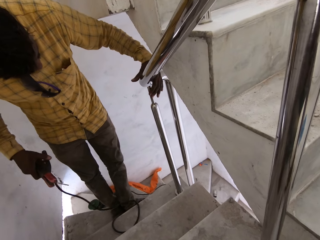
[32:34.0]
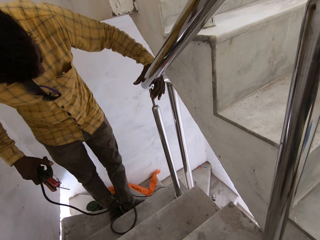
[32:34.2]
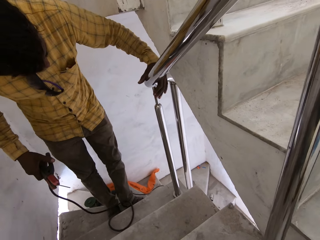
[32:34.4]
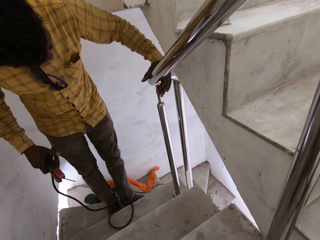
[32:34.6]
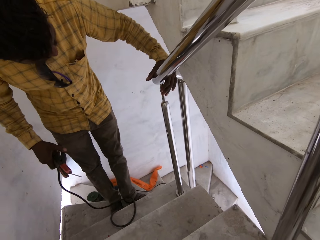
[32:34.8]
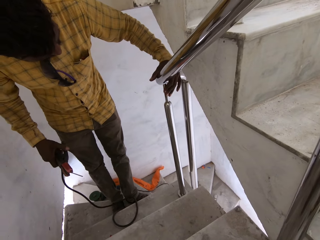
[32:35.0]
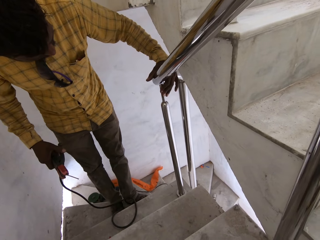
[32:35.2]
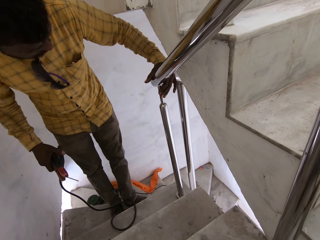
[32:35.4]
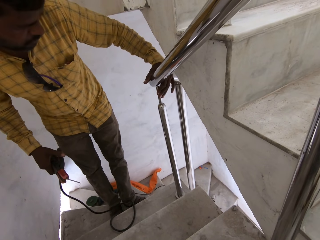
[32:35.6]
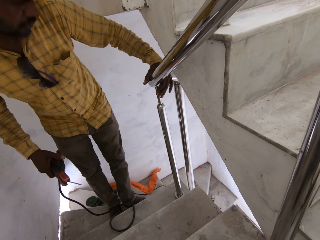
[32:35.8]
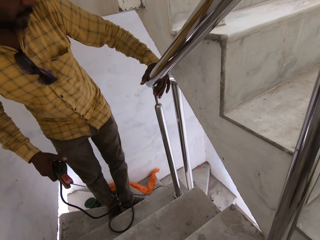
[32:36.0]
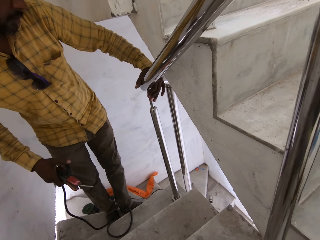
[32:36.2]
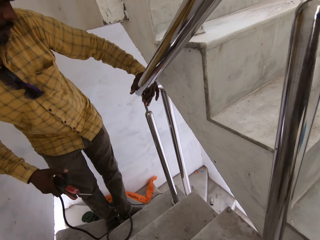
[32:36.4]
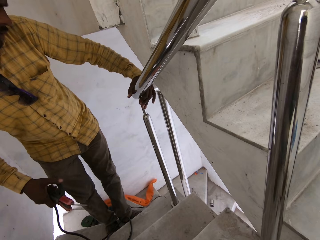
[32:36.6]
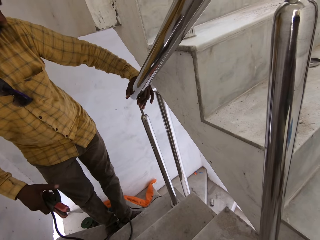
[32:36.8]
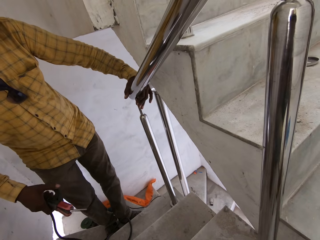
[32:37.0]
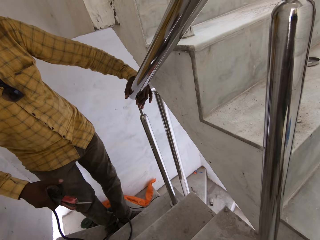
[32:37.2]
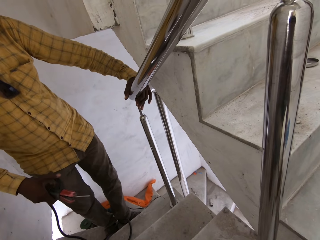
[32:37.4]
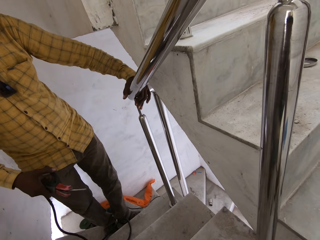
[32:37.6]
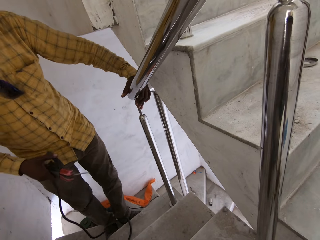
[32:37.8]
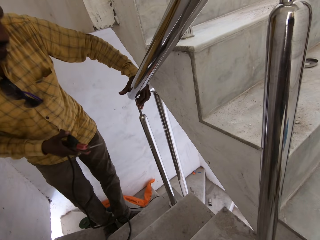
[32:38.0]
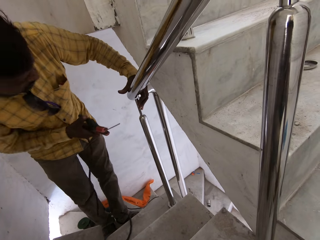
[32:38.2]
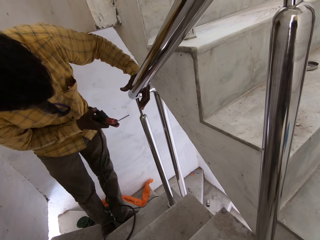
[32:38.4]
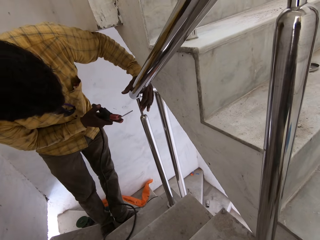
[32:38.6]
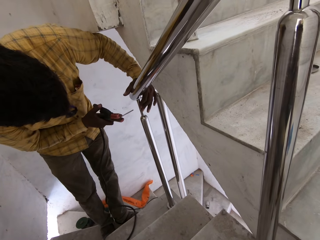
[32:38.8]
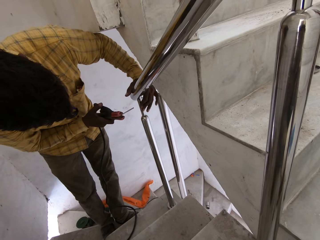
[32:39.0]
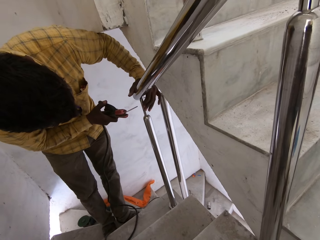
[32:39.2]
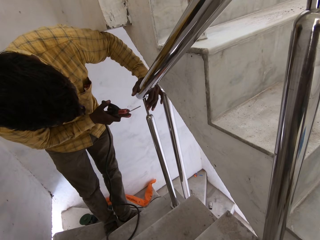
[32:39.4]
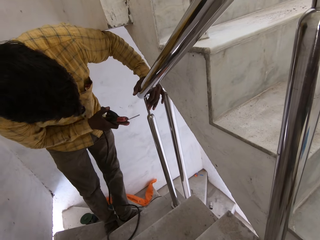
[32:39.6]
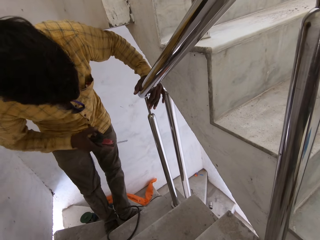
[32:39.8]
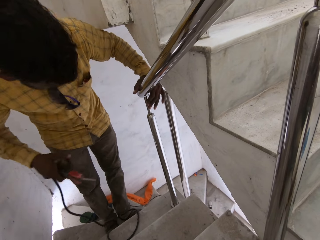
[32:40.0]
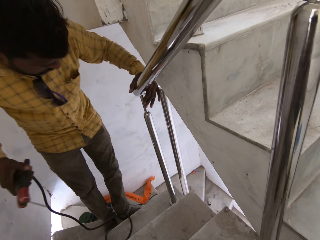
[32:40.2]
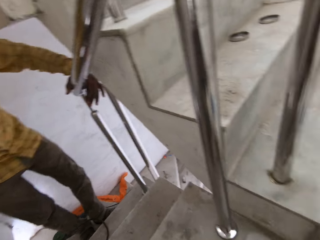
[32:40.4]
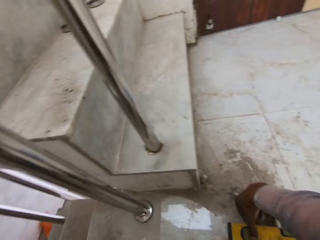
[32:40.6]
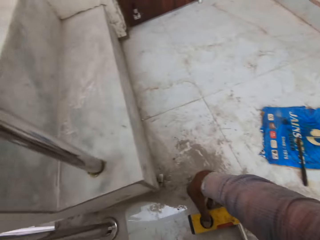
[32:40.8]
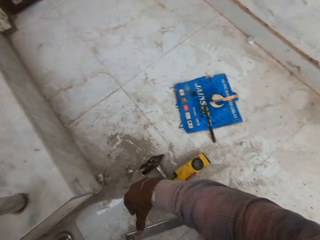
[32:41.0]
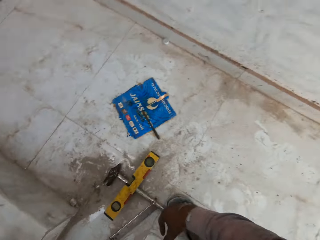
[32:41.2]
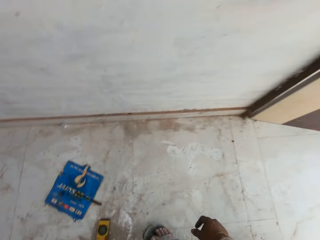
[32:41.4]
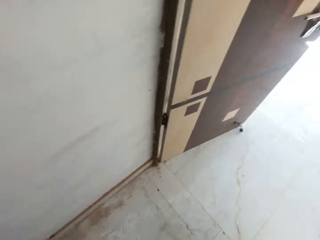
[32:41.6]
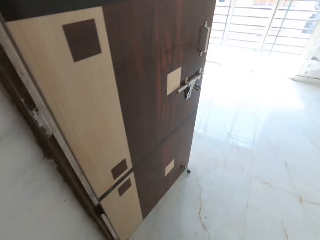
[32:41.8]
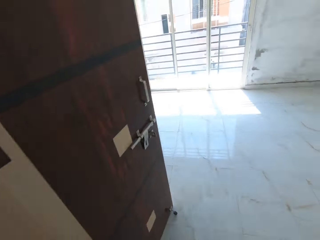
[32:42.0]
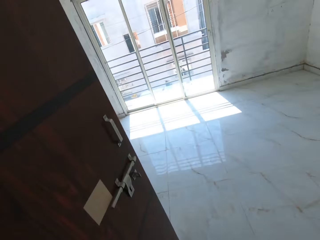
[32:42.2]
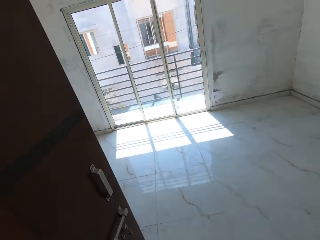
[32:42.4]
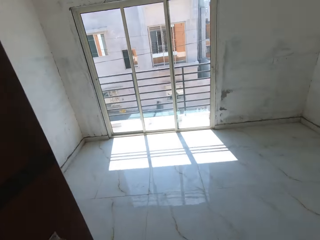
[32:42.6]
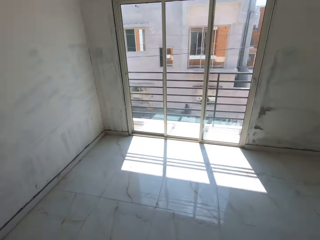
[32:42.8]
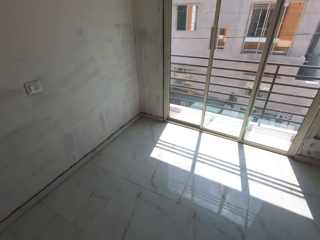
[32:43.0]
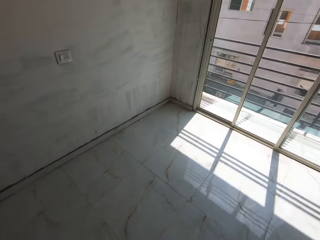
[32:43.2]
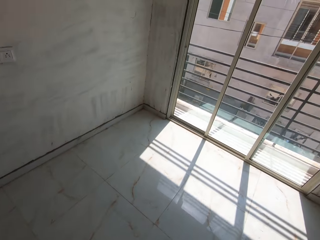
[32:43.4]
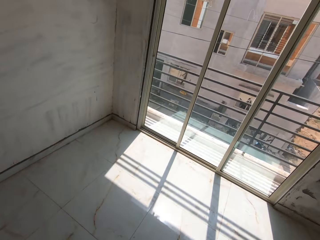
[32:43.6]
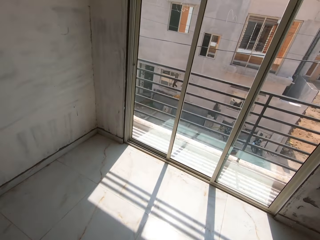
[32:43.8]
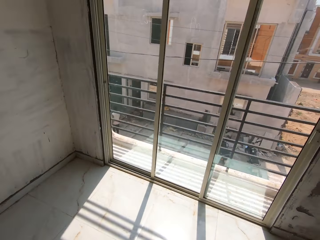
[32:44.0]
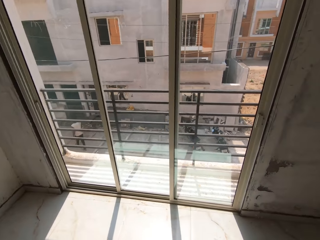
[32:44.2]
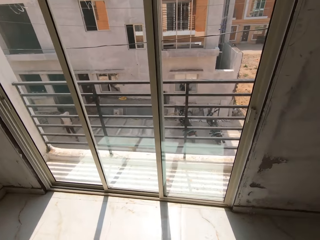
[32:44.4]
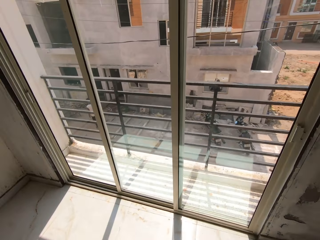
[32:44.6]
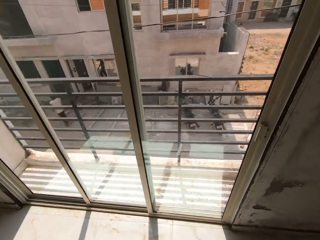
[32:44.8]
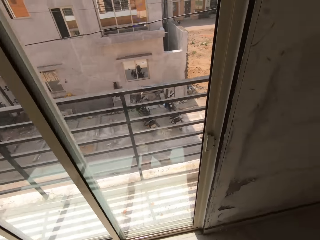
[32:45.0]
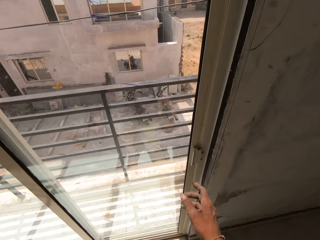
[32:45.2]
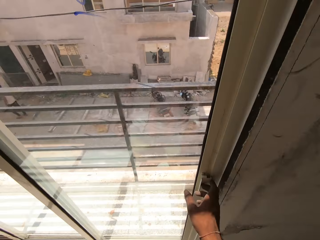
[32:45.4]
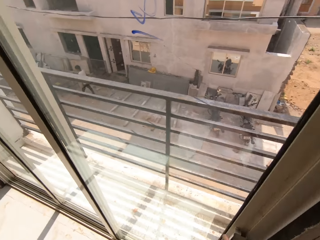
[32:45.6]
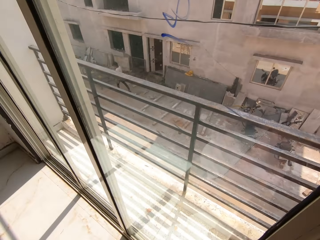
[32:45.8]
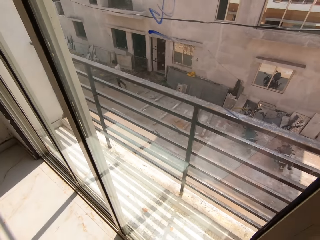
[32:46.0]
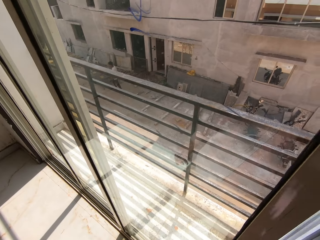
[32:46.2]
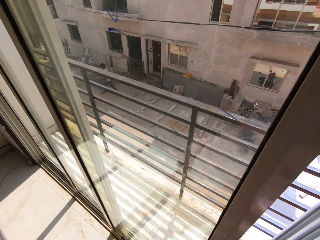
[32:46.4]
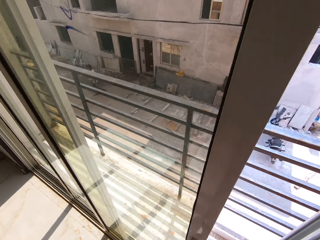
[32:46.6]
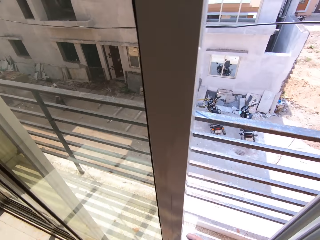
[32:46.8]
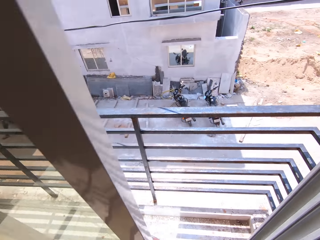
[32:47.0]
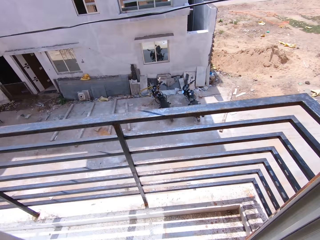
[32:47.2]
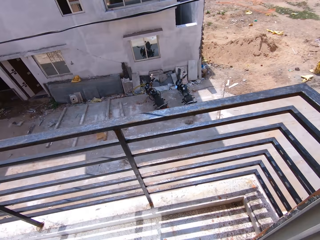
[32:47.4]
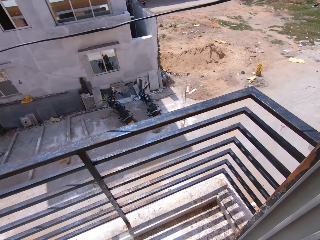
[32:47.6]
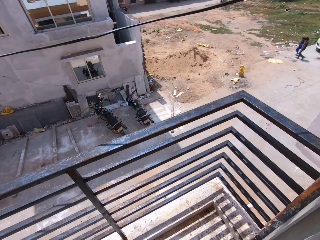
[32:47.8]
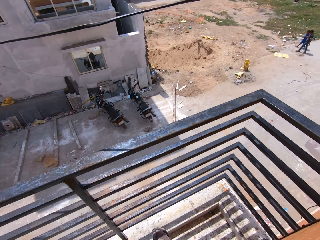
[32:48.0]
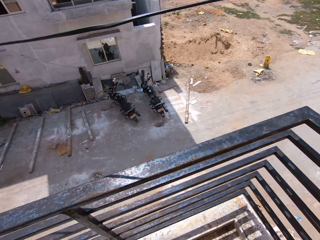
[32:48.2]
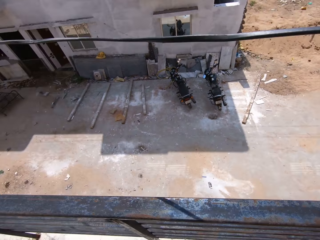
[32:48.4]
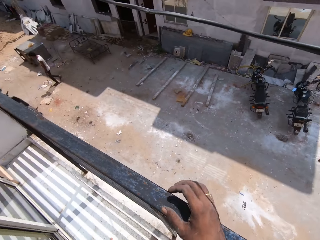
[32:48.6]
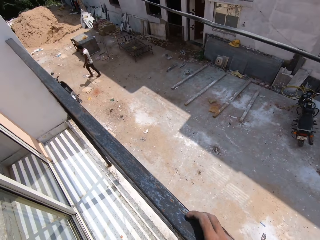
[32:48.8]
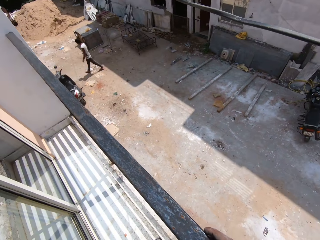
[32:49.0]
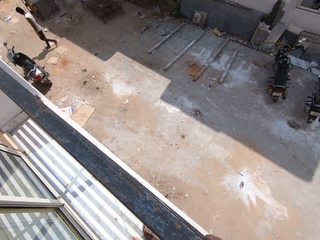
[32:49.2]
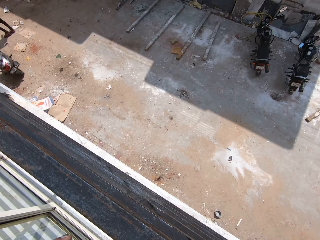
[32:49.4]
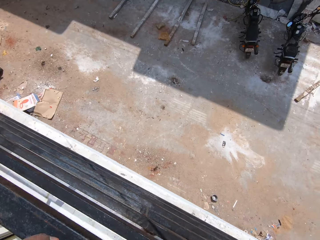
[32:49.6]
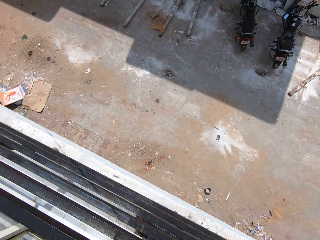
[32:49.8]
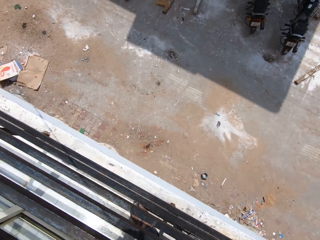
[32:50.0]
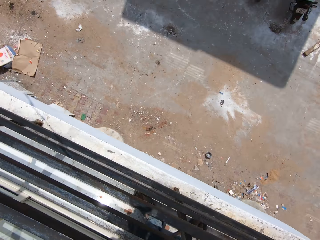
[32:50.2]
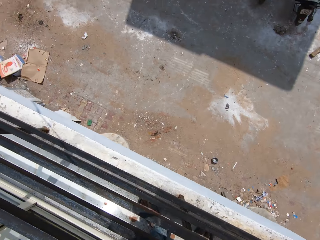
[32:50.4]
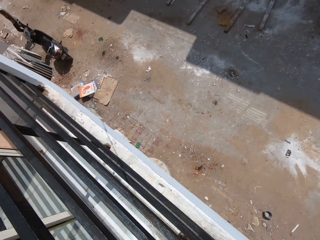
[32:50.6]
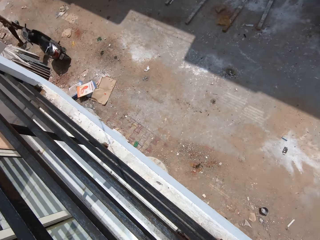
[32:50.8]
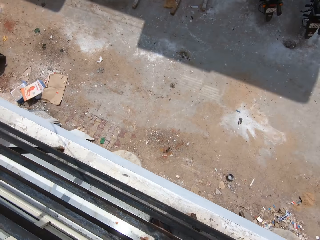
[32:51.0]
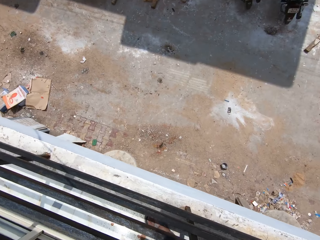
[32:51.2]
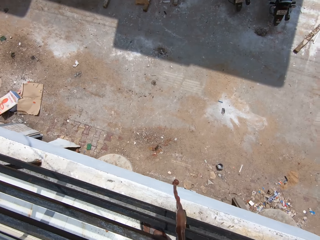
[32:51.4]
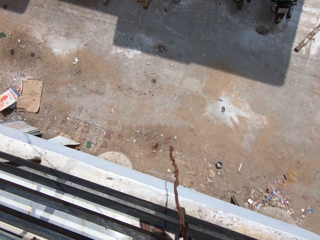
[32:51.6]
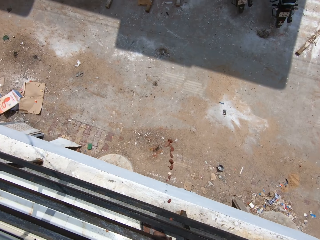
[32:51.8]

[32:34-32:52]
The man inspects the metal. The camera wearer walks towards the window. He opens the door or window with his right hand. He places his right hand on a balcony rail. He holds the metal grill with his right hand.

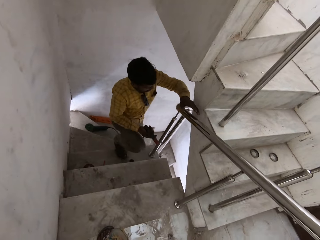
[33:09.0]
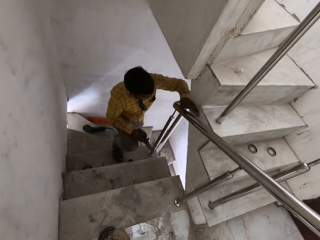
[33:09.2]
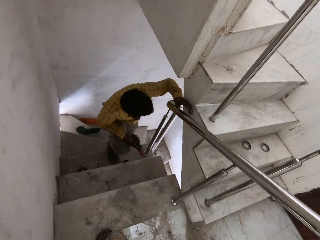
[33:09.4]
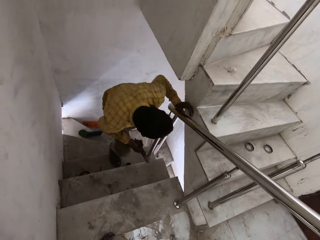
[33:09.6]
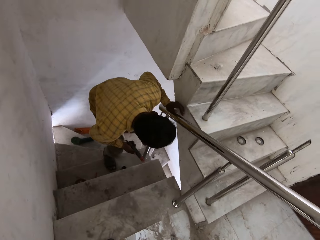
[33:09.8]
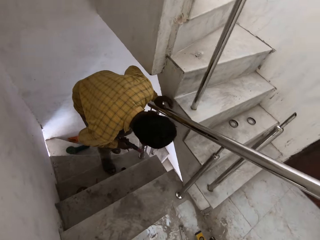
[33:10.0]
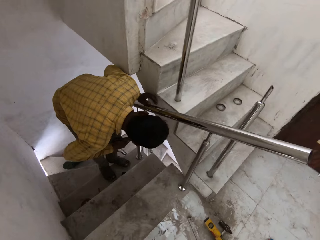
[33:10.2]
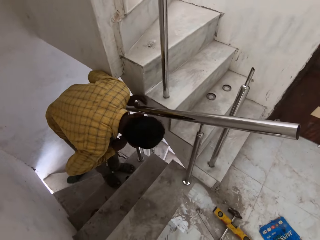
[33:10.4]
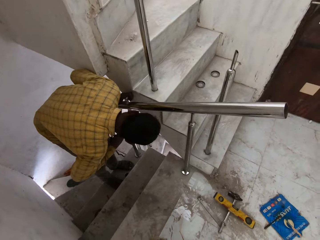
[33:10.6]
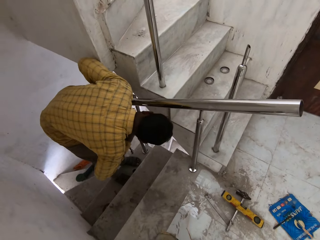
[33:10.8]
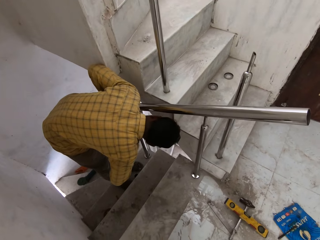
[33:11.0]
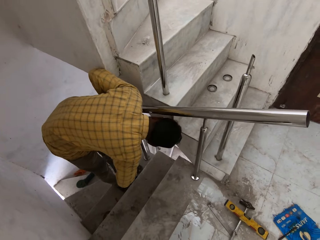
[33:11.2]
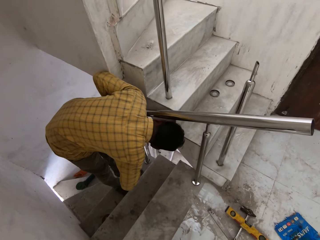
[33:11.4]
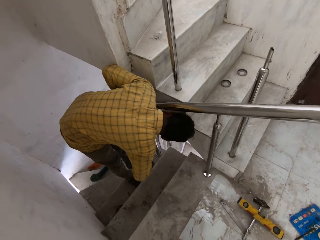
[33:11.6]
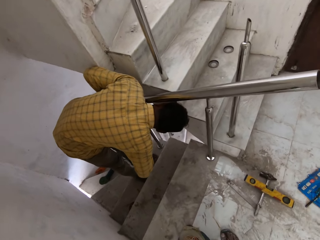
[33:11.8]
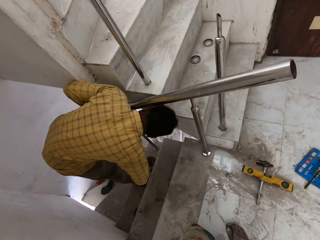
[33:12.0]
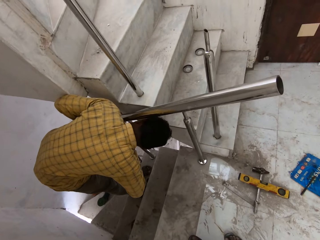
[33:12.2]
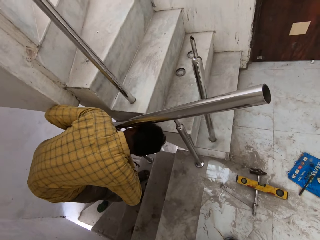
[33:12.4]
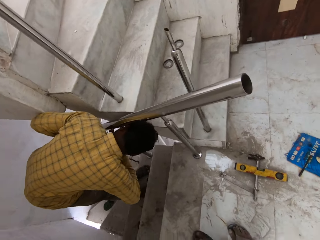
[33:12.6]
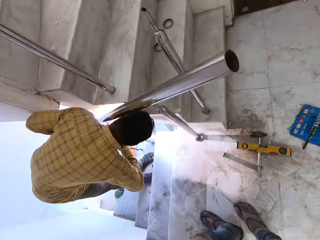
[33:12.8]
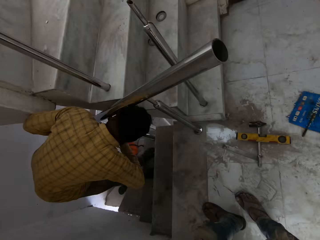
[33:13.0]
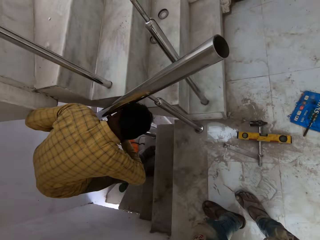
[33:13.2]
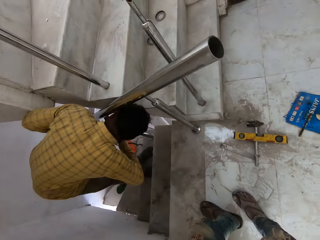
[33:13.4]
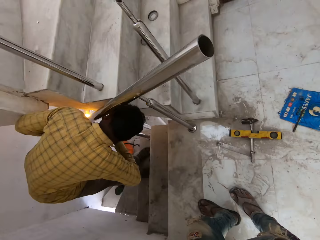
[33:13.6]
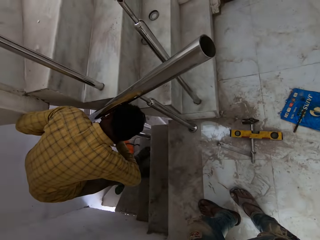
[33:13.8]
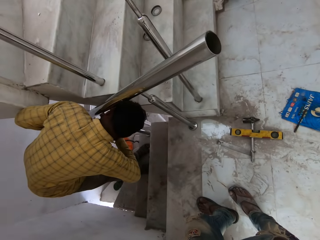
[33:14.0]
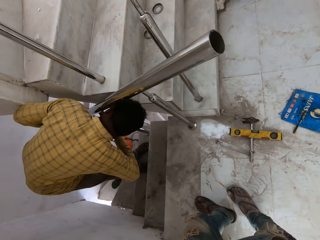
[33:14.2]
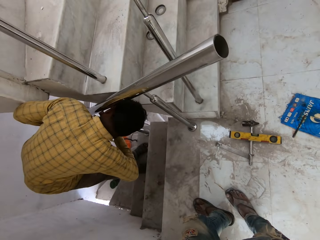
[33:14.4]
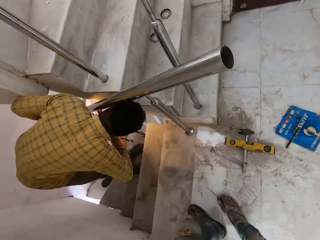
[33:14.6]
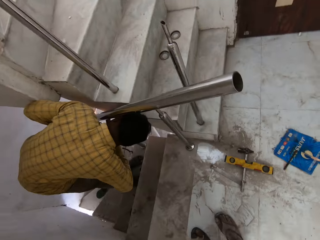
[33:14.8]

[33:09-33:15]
The man places his left hand on the stair rail. He welds the stair rail with the metal in the electrode holder in his right hand.
